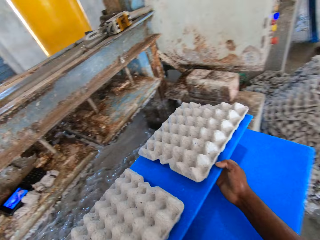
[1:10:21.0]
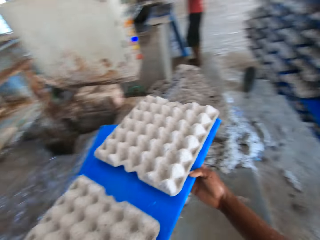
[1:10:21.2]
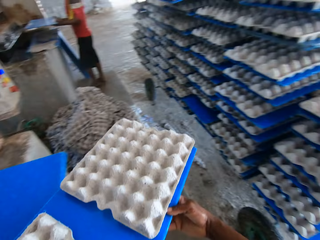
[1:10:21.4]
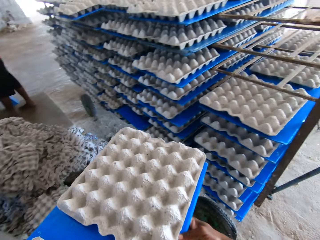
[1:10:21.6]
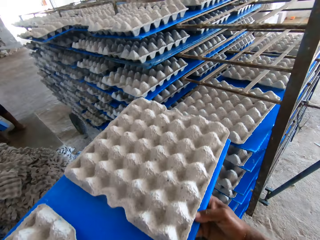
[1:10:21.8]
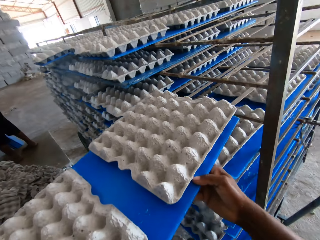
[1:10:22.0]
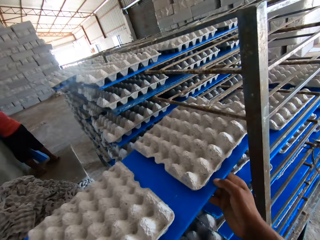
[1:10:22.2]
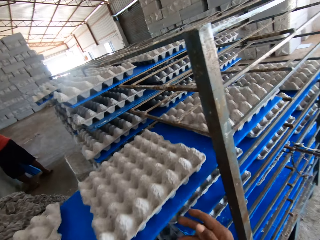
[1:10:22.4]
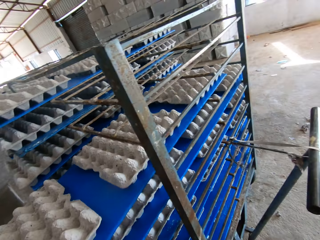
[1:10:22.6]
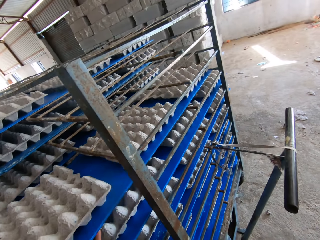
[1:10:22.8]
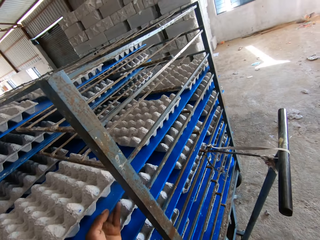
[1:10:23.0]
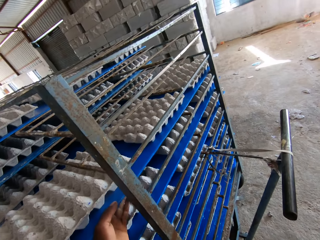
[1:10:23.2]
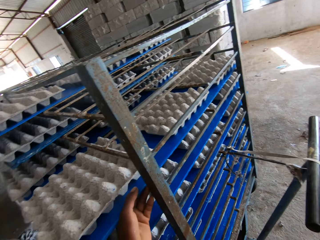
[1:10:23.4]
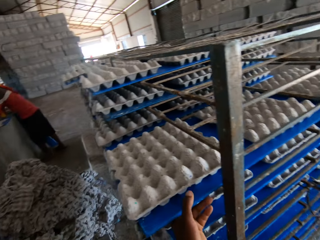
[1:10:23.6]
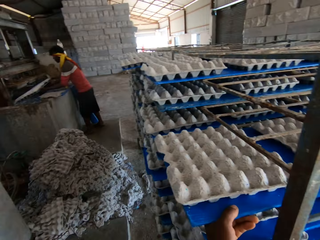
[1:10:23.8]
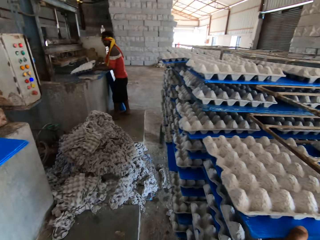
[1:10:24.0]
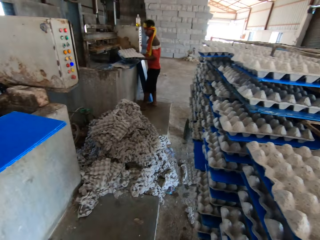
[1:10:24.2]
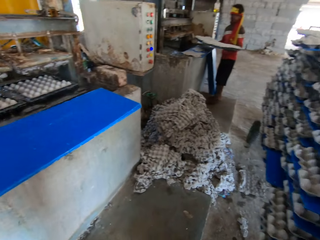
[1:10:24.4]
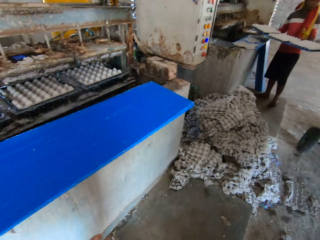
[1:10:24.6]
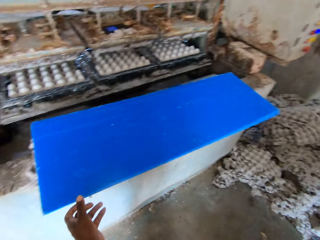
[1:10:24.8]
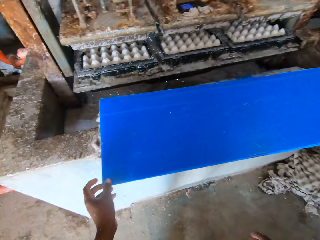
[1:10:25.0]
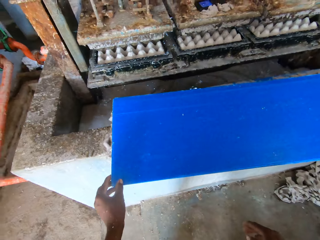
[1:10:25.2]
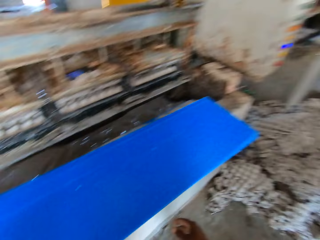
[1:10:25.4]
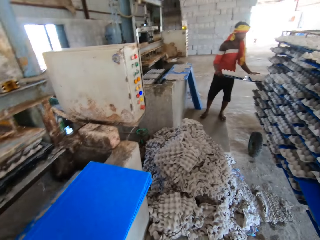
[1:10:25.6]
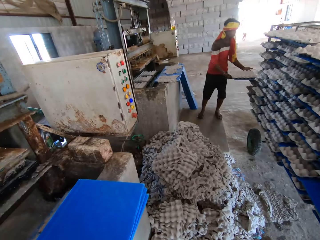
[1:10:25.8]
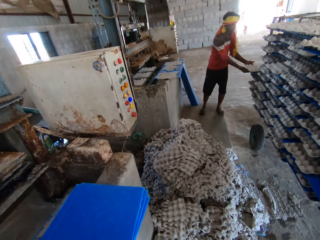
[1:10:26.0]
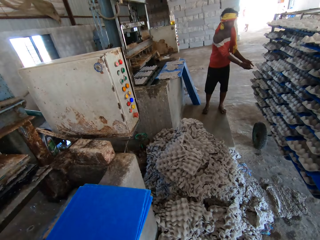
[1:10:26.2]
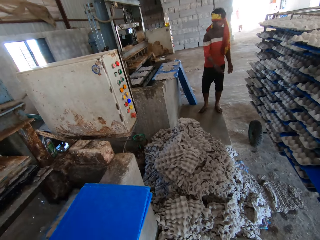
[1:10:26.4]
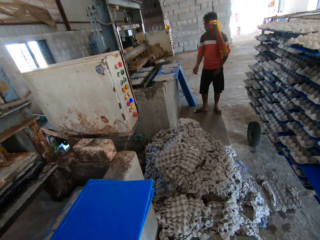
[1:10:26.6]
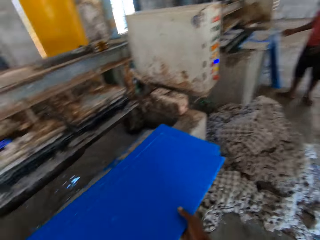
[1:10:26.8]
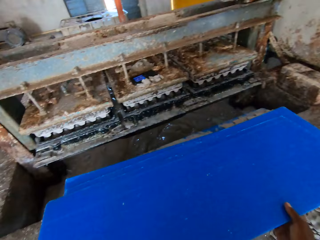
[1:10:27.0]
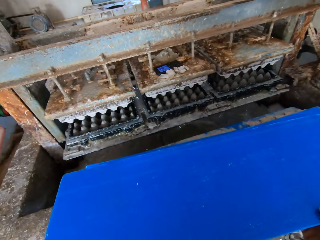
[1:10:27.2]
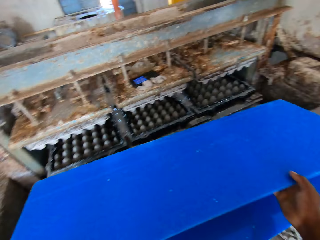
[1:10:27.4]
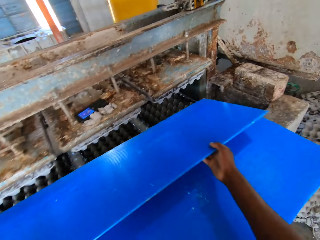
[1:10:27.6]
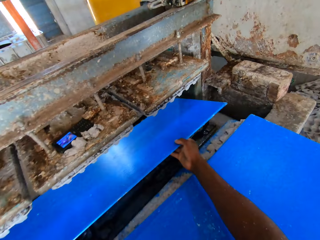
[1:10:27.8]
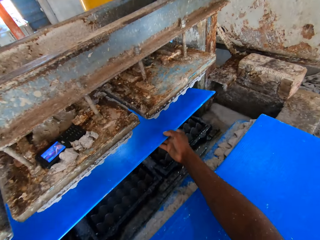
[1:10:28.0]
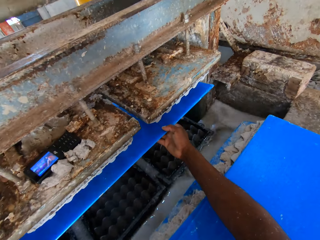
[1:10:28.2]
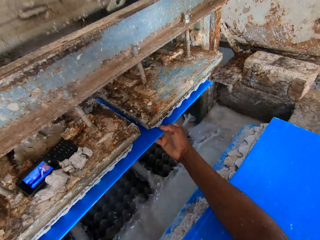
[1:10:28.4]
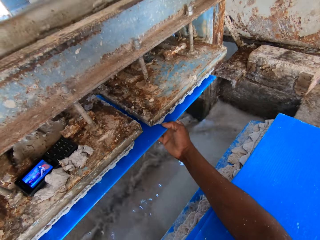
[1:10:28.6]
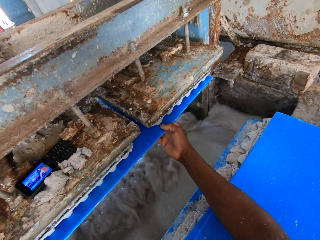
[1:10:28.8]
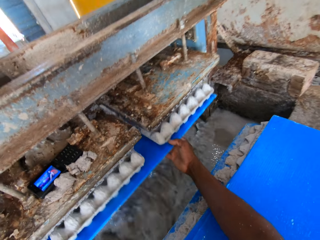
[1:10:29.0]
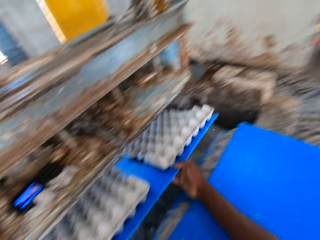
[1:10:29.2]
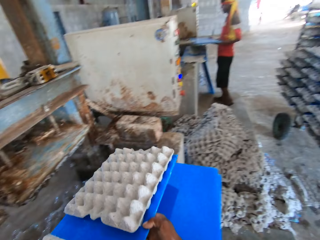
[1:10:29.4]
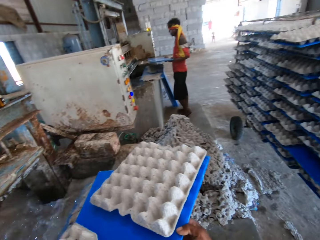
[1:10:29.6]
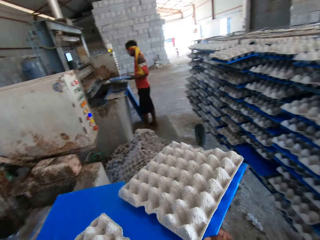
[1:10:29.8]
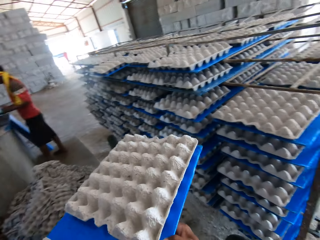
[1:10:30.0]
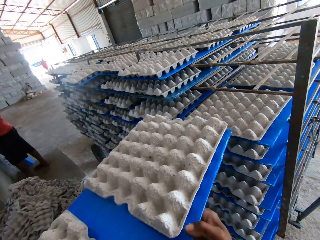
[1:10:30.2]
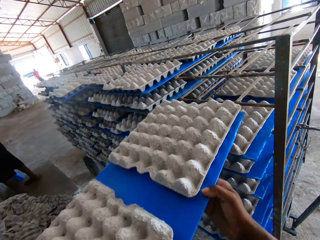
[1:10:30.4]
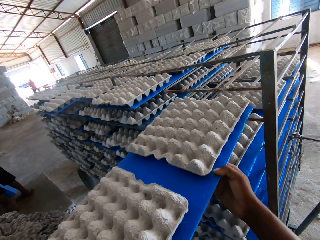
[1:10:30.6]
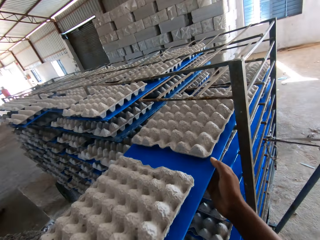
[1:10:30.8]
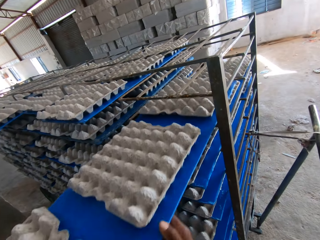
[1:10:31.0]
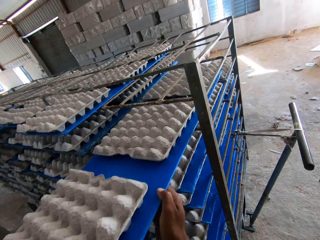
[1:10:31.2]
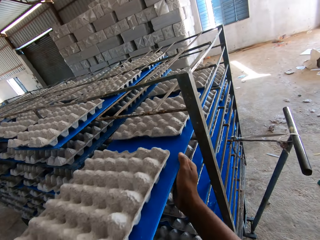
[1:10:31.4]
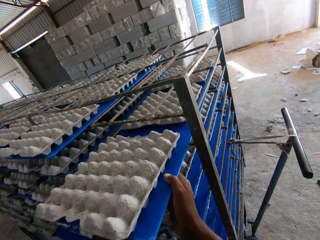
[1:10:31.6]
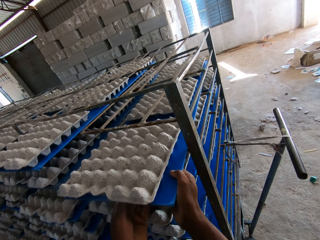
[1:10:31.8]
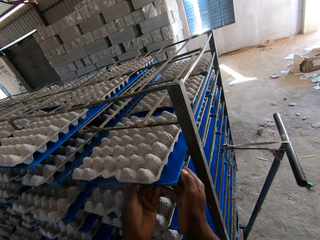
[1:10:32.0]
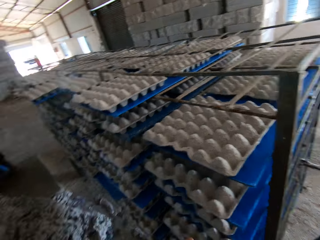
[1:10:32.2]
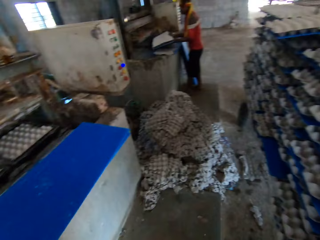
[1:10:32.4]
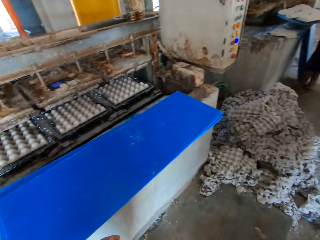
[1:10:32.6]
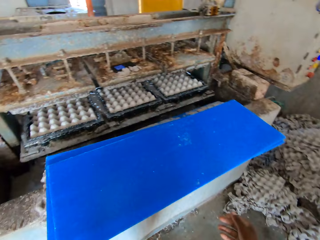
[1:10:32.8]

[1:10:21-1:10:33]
The camera wearer pulls the board with trays. They place the board of egg crates on the rack with both hands. A man holds a tray board. The man places a board of egg crates on the rack with both hands. The camera wearer picks the board from the platform with both hands. They make egg crates on the board in both hands with the egg carton making machine. They insert the board in the egg tray making machine. They pull the board with trays. The man holds a board. The camera wearer places the board of egg crates on the rack with both hands.

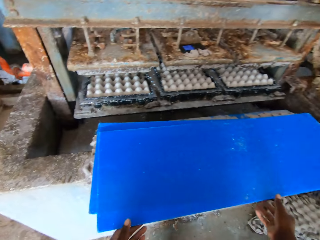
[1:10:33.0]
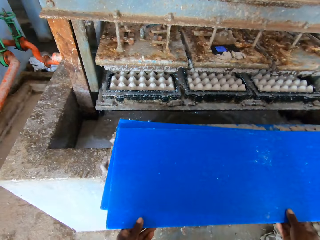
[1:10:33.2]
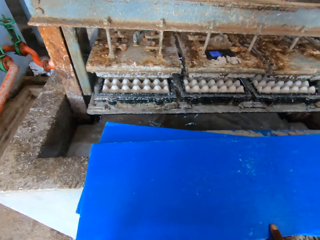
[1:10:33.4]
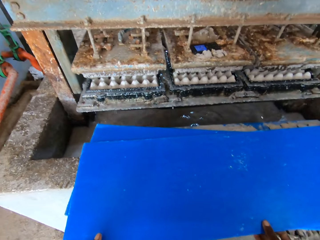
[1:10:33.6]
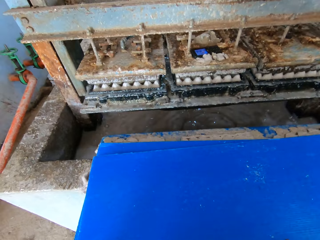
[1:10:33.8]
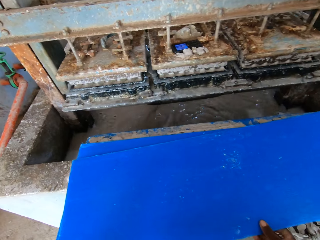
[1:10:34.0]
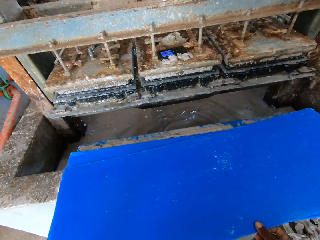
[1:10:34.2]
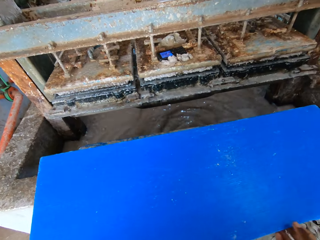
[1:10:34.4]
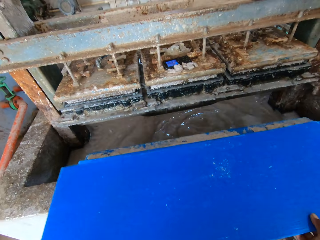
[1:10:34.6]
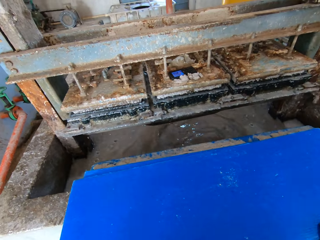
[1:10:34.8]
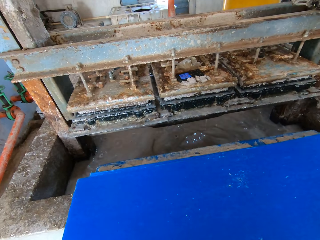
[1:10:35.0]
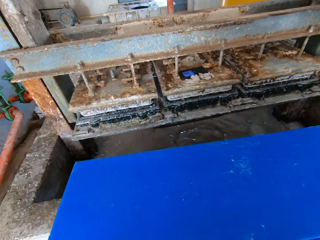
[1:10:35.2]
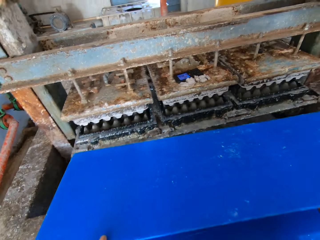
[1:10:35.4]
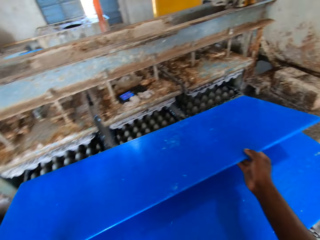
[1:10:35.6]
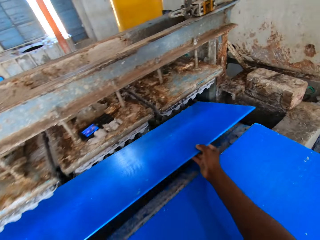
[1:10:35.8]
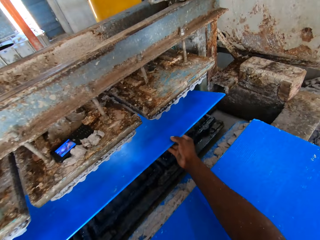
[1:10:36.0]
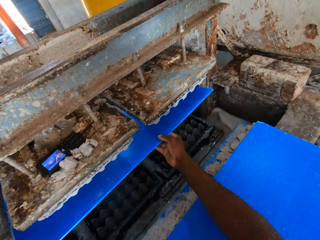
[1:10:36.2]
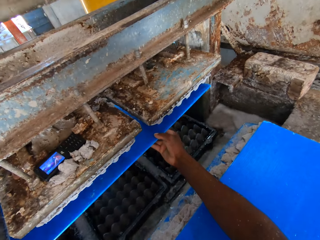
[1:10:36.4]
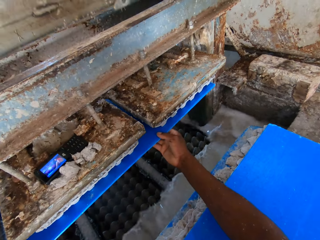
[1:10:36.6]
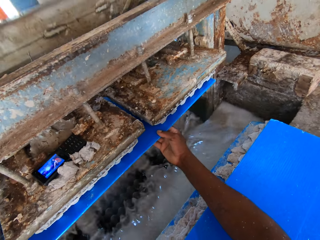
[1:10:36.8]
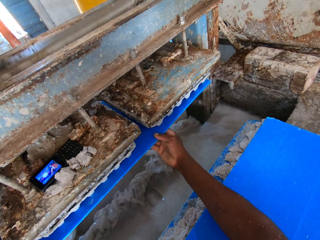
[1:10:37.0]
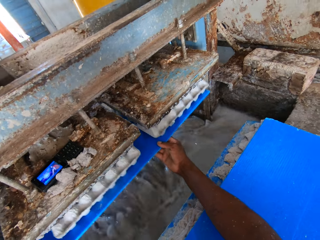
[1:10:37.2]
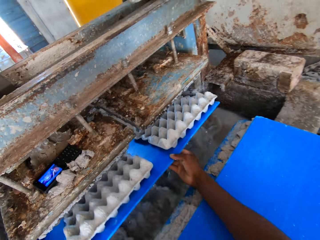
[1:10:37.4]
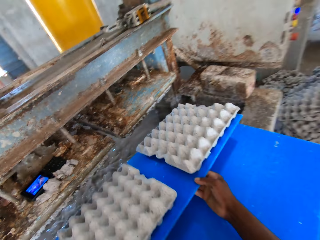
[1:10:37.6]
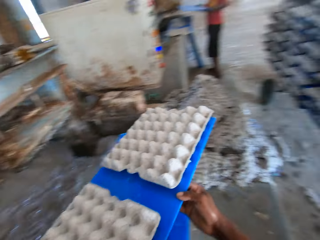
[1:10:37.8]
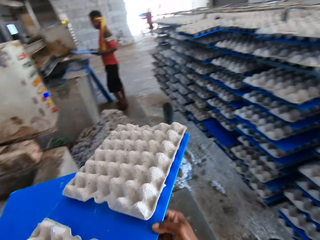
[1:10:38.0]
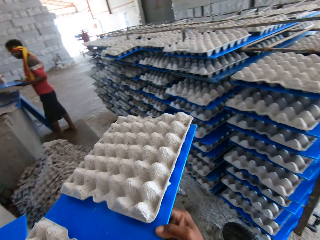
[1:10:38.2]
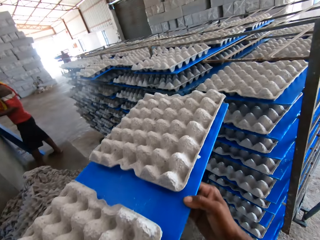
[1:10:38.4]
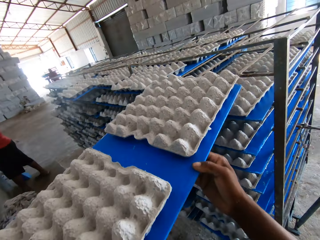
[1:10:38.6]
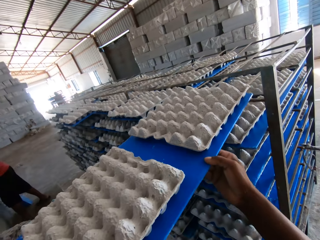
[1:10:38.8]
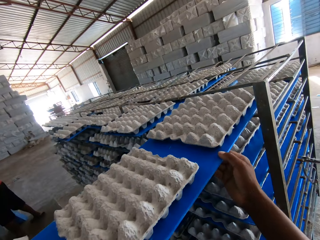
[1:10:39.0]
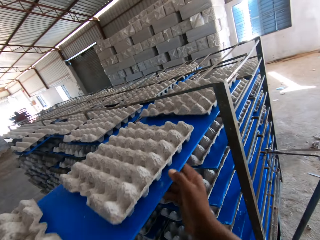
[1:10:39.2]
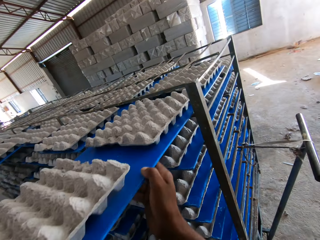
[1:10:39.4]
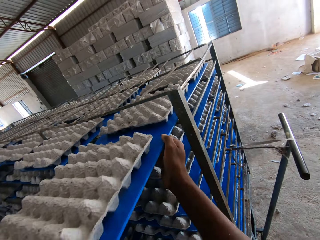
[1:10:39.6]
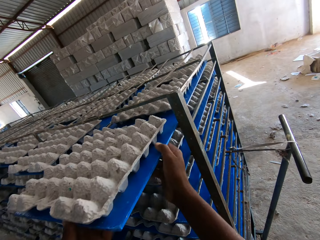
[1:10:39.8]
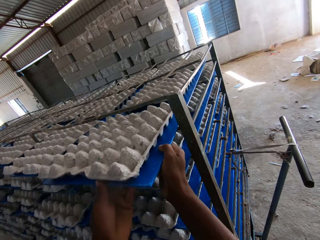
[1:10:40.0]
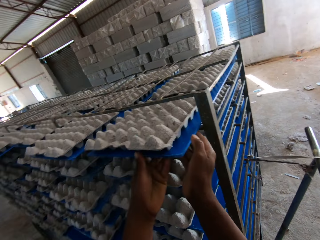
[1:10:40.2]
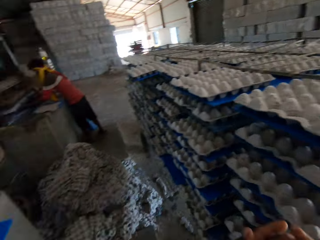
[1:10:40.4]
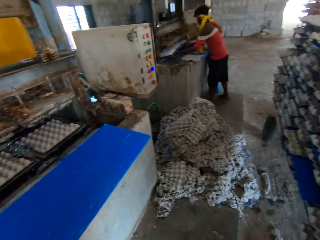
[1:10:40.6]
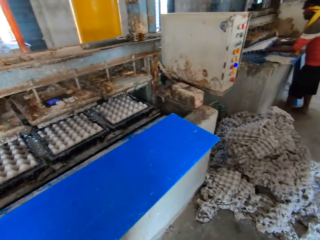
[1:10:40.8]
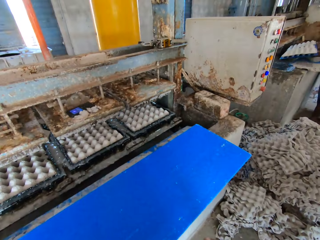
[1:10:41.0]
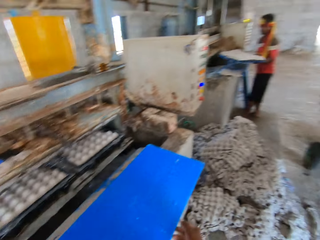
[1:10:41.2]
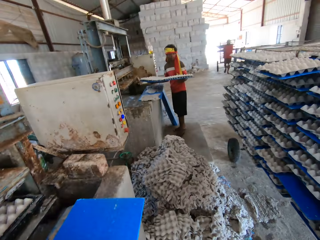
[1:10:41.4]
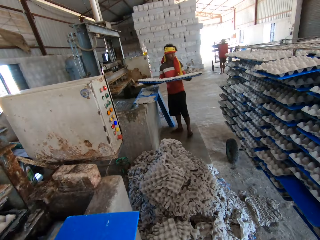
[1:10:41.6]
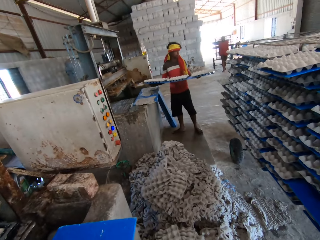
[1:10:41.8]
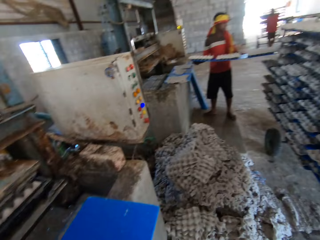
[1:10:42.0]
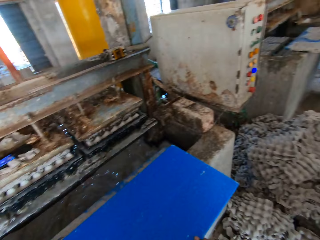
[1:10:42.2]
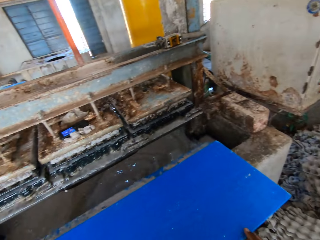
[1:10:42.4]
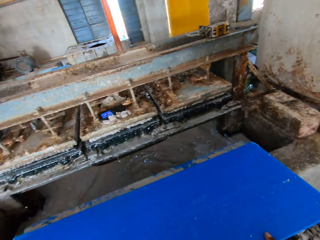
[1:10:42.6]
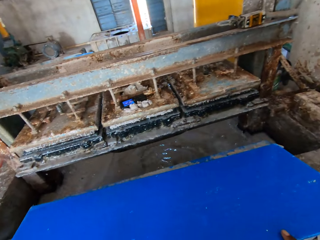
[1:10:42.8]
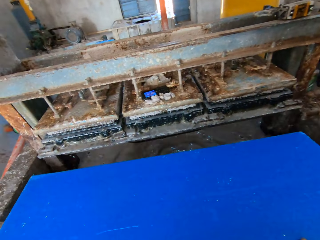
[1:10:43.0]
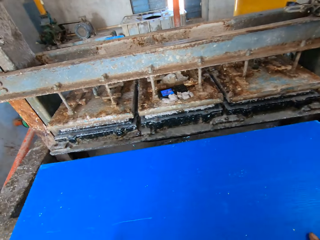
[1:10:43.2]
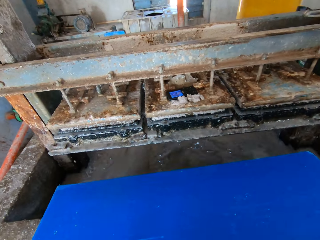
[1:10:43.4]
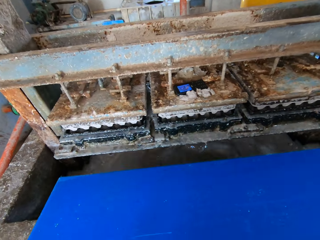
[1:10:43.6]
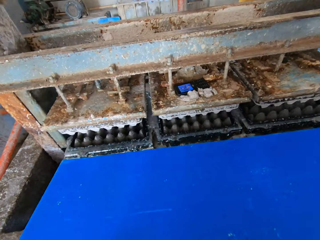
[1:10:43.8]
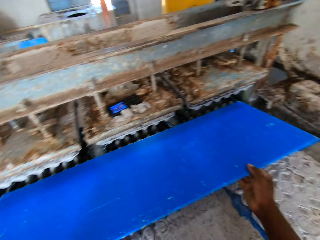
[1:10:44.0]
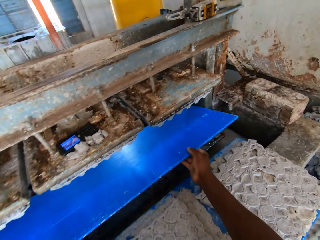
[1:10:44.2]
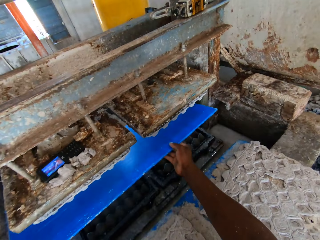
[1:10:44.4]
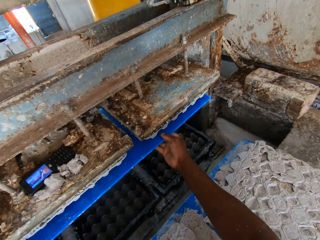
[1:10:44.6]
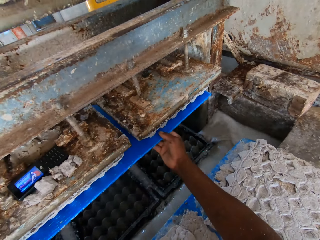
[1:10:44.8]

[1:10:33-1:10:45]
The camera wearer picks the board from the platform with both hands. They make egg crates on the board in both hands with the egg carton making machine. They insert the board in the egg tray making machine. They pull the board with trays. They place the board of egg crates on the rack with both hands. A man holds a board. Another man carries a box of crates on a board with both hands. A third man speaks to the first man. The first man places the board with trays in the shelf. The camera wearer picks the board from the platform with both hands. They make egg crates on the board in both hands with the egg carton making machine.
